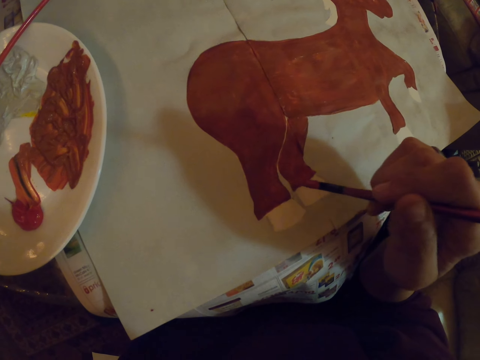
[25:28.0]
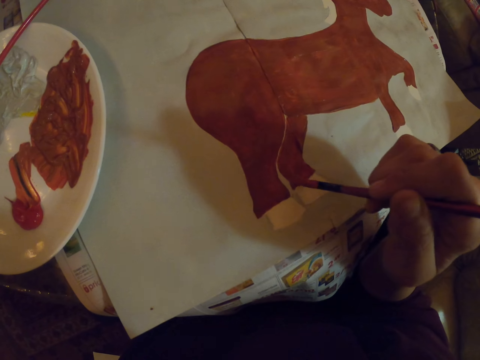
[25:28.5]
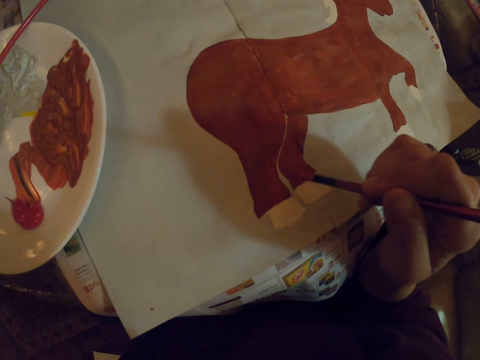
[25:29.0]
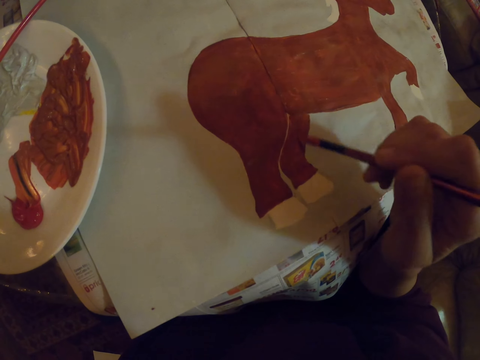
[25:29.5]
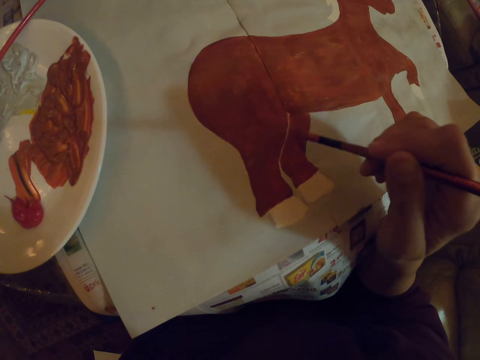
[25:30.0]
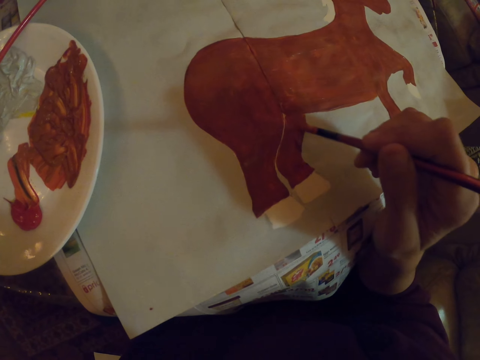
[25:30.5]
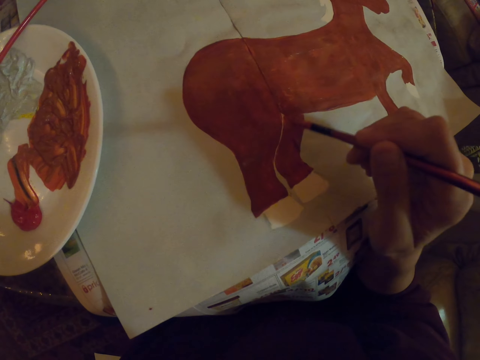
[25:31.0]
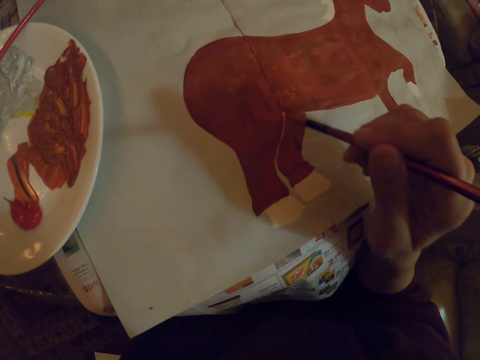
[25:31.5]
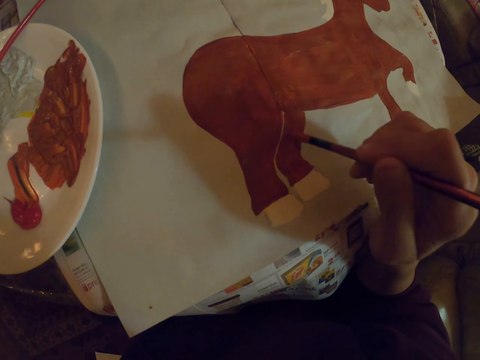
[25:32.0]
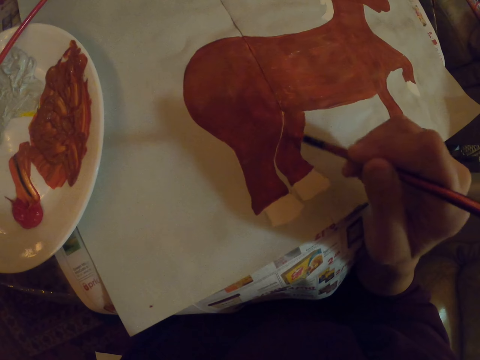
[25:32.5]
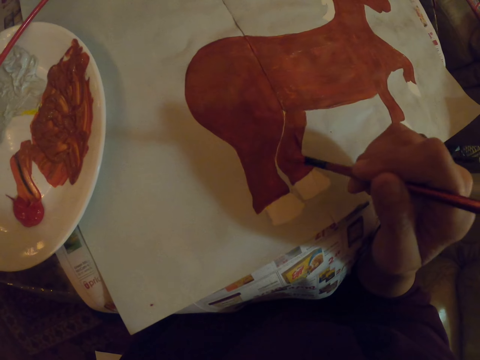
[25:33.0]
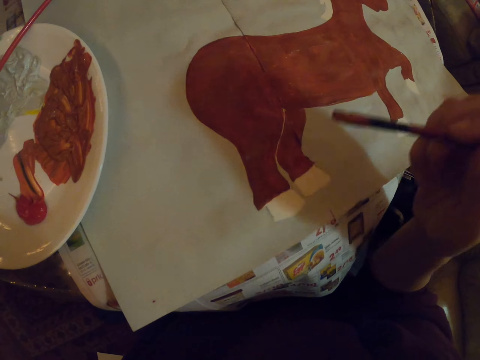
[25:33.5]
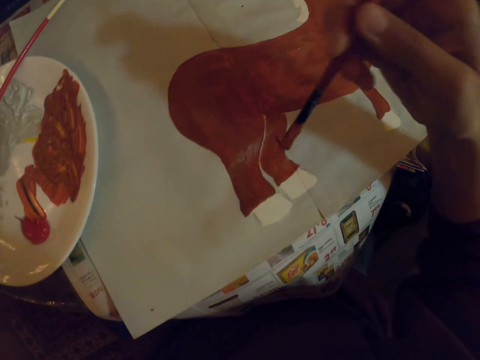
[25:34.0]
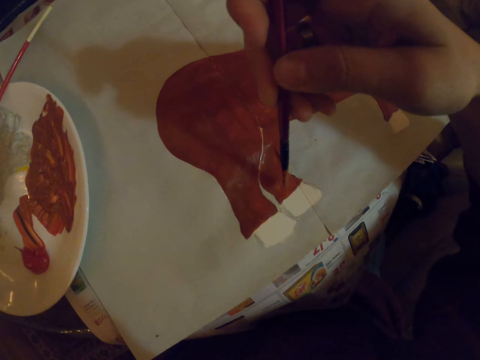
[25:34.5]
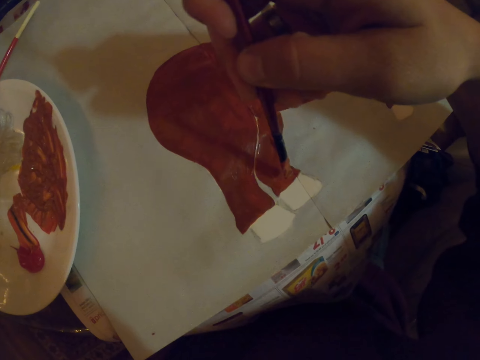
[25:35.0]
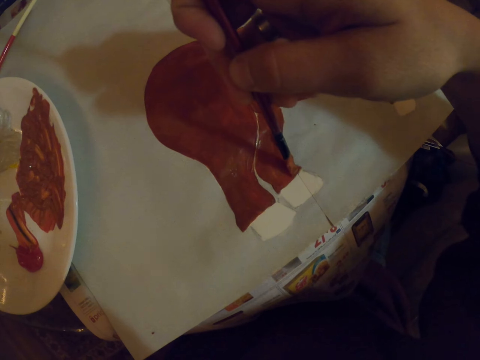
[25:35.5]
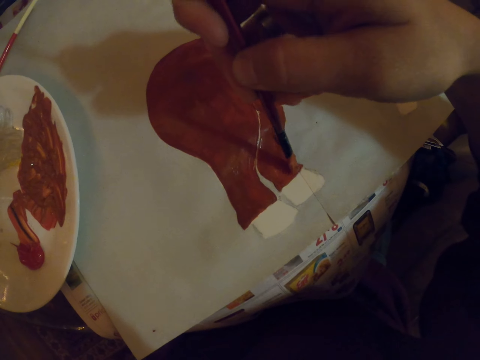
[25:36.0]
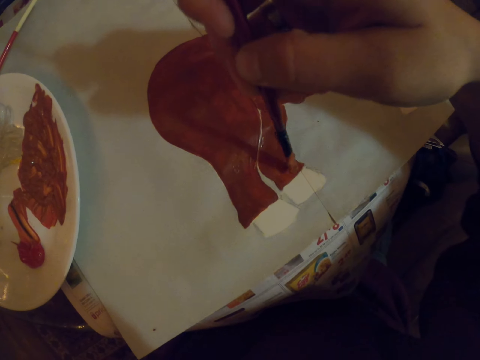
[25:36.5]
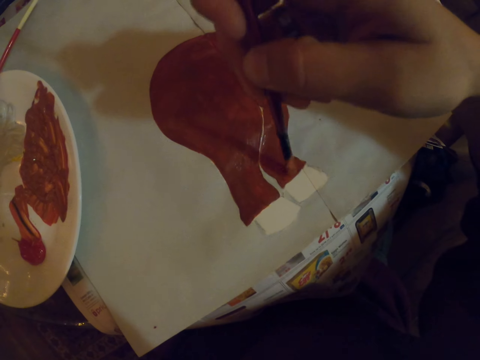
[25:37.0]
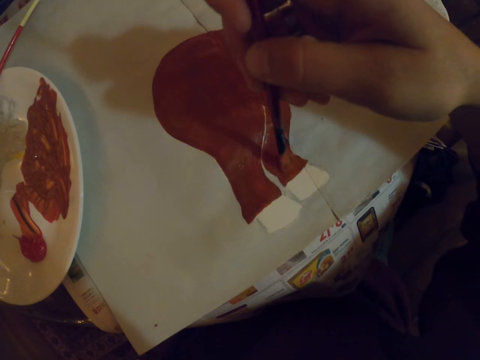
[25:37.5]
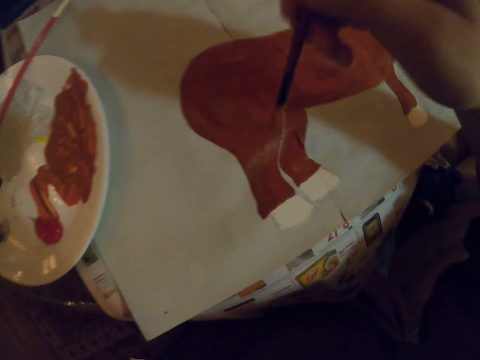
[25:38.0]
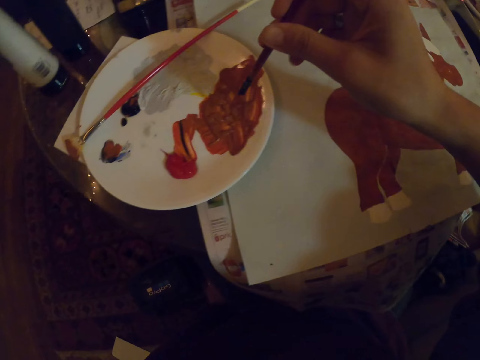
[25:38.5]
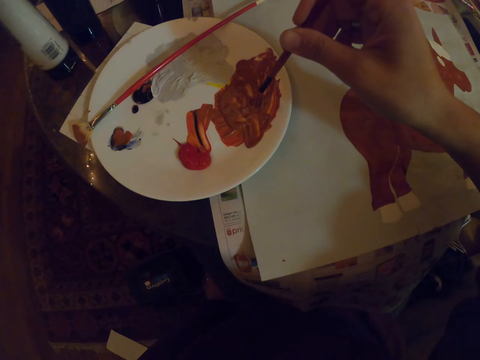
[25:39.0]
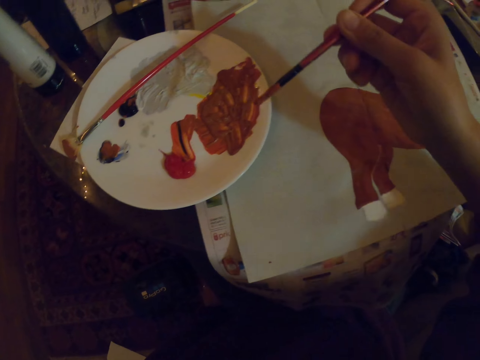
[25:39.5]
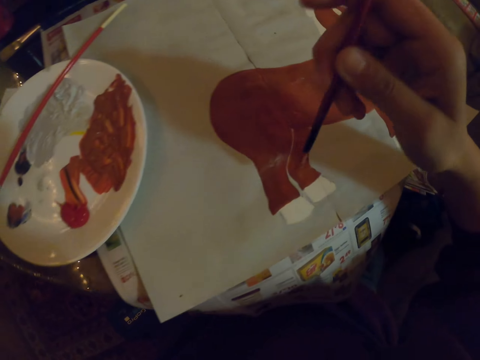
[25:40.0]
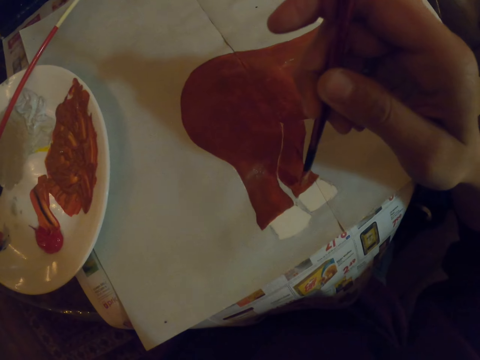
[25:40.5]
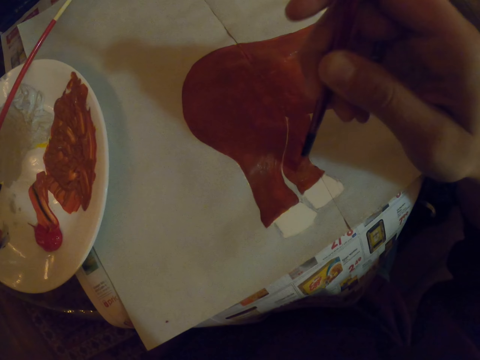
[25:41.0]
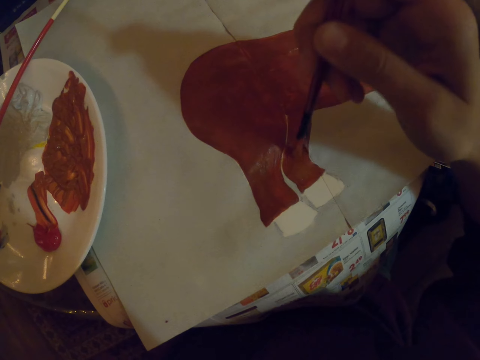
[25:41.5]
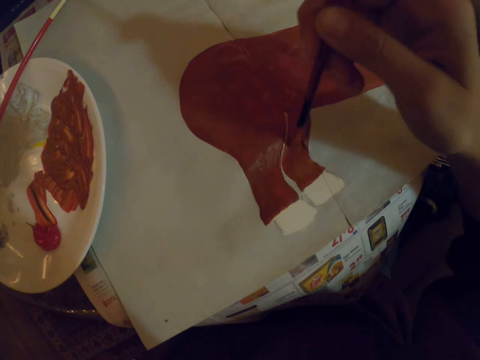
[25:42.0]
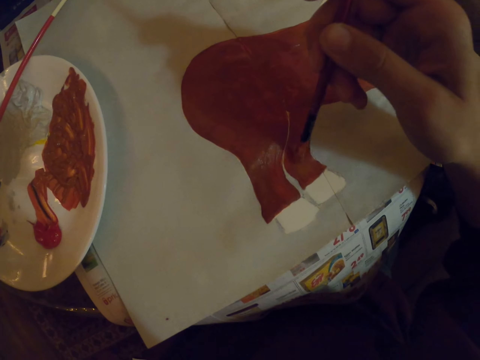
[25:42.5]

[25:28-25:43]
The camera wearer rotates an art brush. They repaint a sketch with the art brush. They dip the art brush in paint. They repaint the sketch with the art brush on a paper.

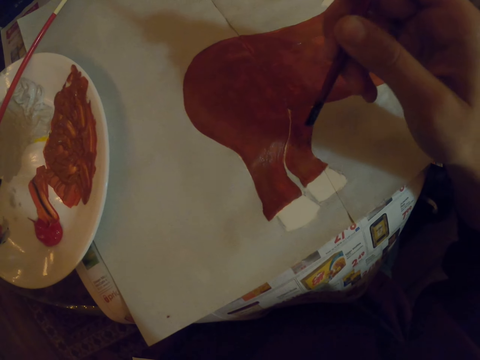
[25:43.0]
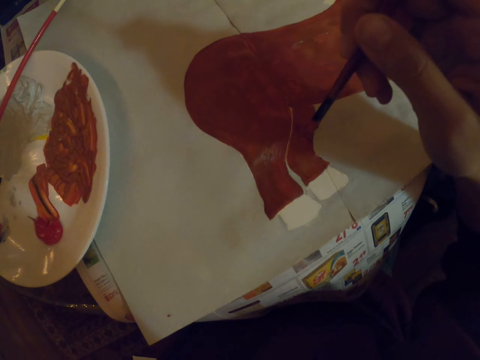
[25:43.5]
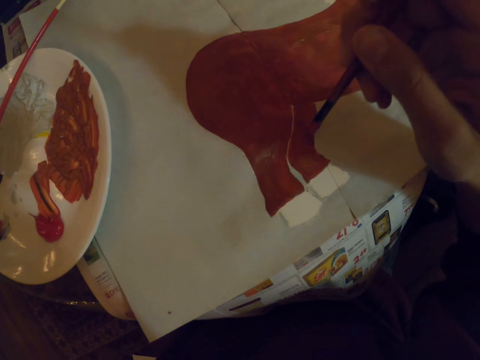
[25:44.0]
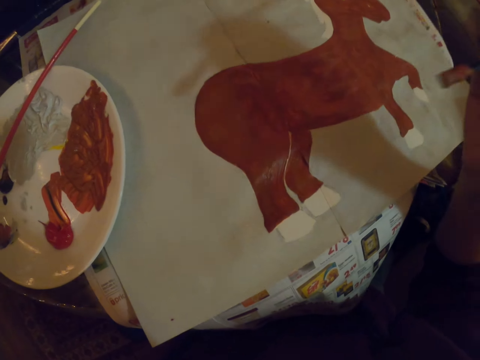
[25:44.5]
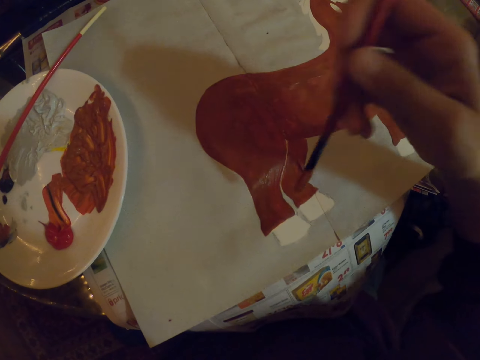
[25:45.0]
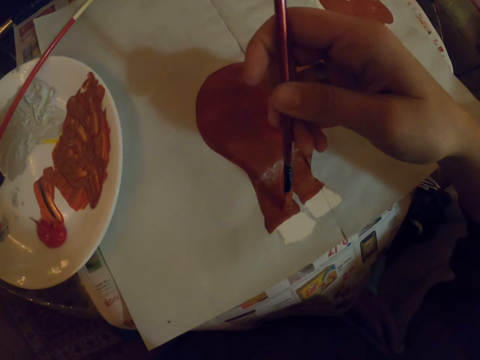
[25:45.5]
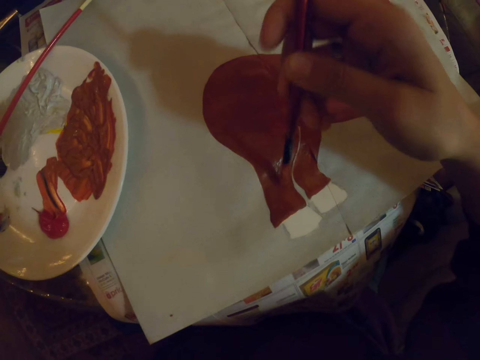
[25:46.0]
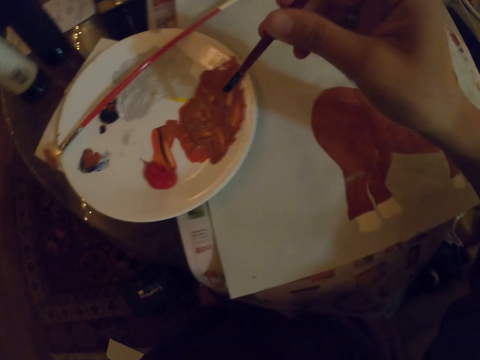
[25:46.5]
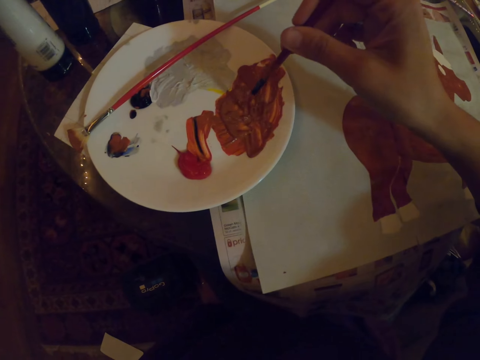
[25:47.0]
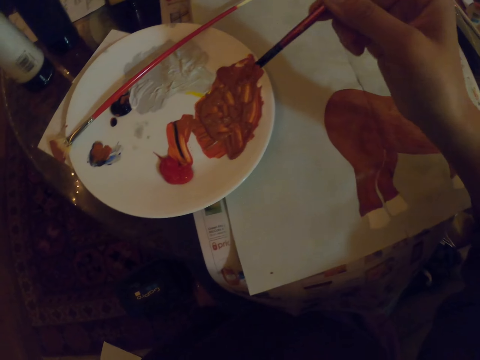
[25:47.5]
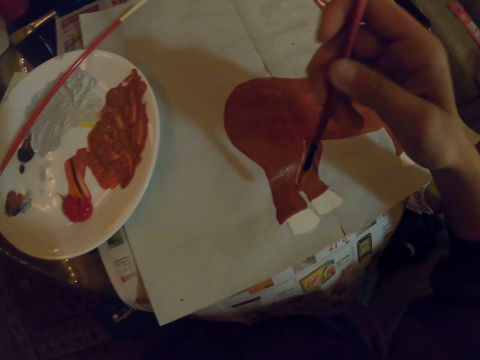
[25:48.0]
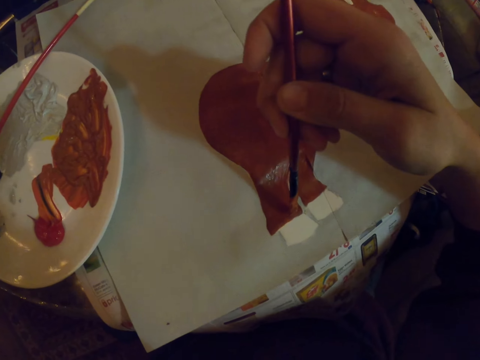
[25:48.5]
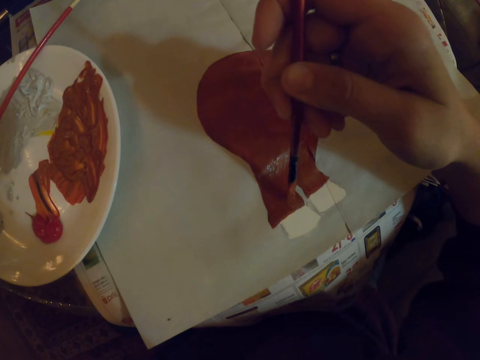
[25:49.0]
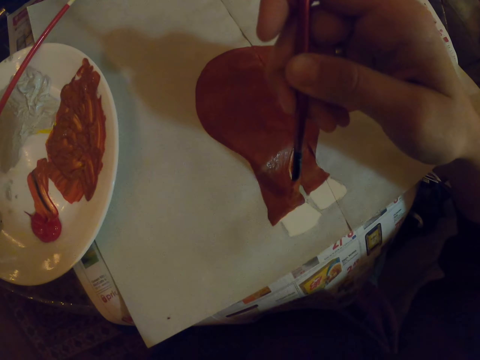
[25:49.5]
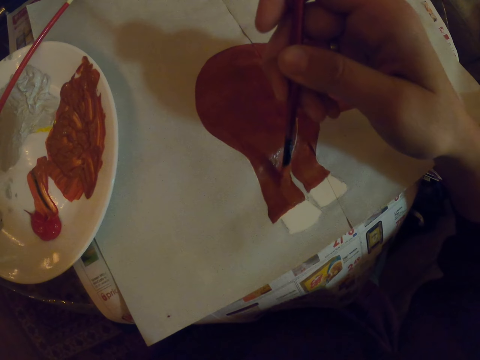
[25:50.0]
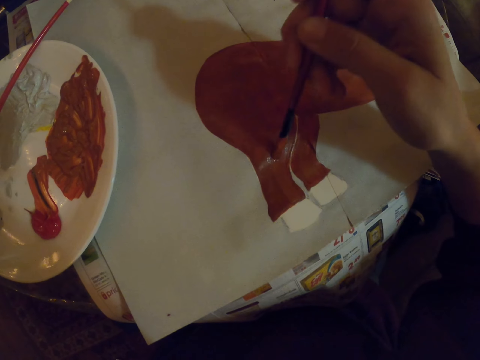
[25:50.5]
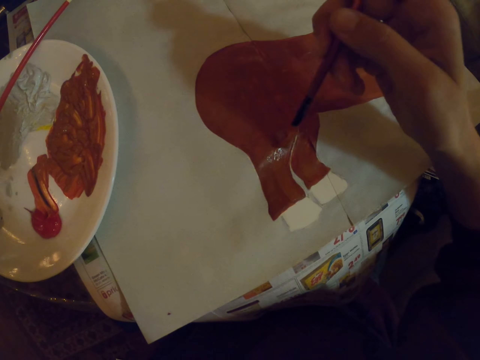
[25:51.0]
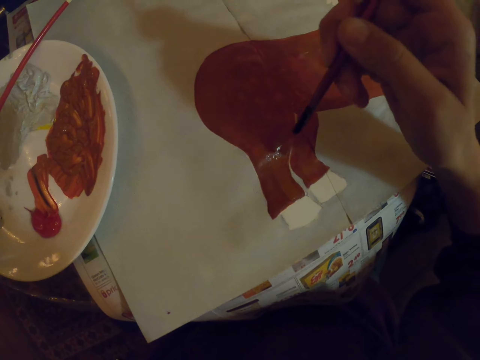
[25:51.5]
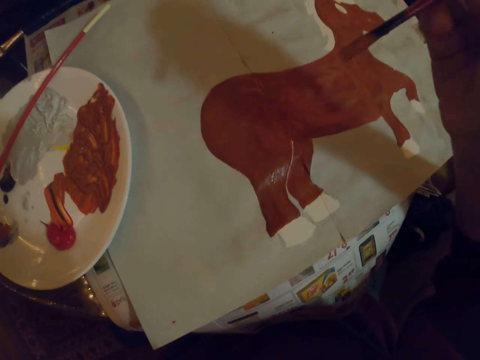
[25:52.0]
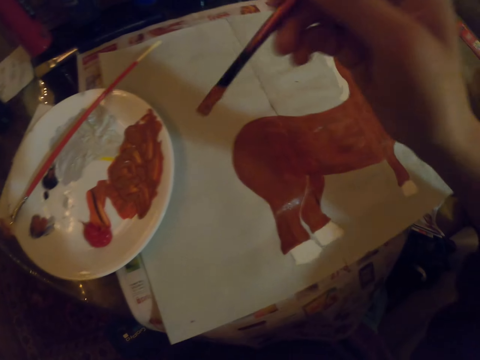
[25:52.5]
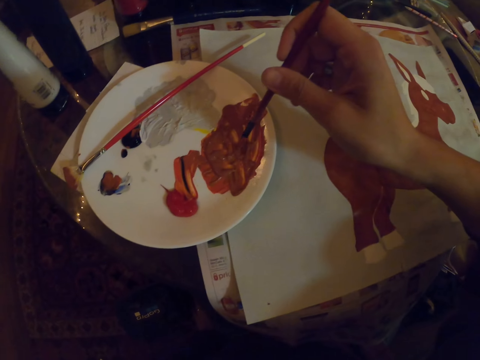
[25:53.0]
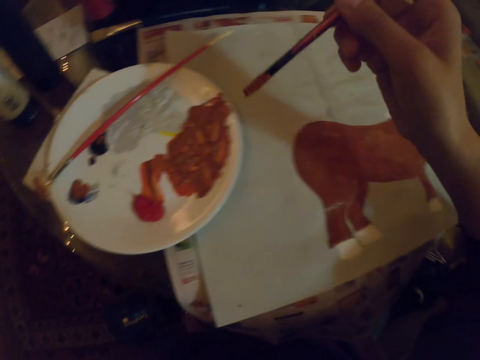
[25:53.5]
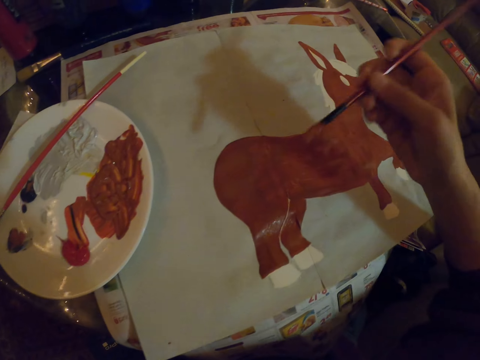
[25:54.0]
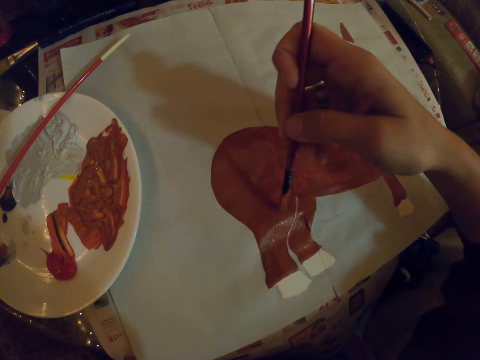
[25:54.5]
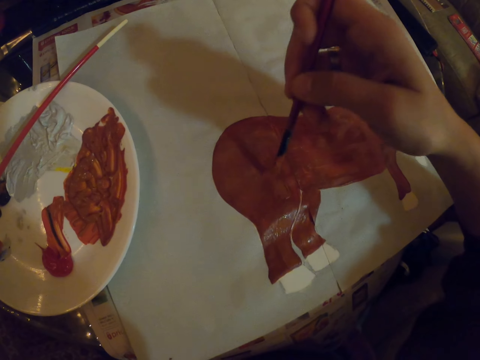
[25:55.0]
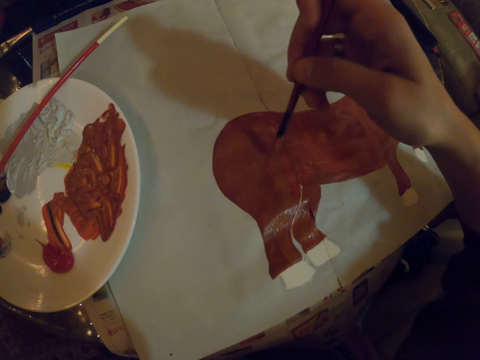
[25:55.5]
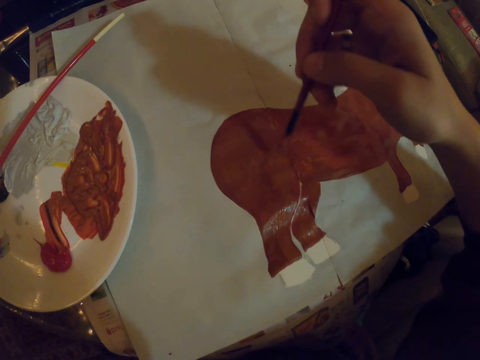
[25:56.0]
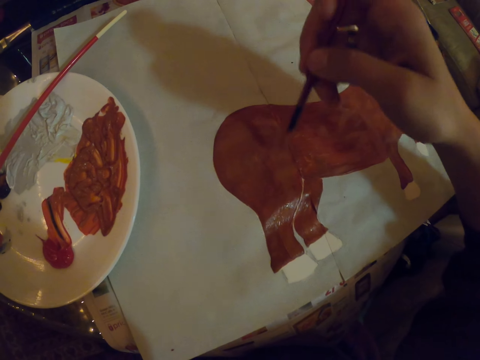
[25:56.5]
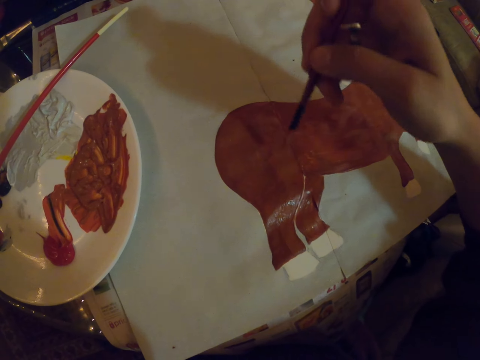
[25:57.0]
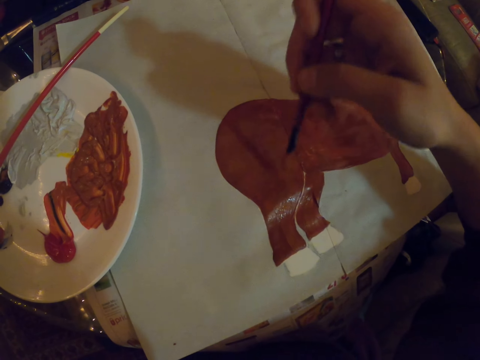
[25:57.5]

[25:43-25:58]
The camera wearer pauses. They hold an art brush. They repaint a sketch with the art brush. They dip the art brush in paint. They repaint the sketch with the art brush on a paper. They pause. They hold the art brush. They dip the art brush in the paint. They repaint the sketch with the art brush on the paper.
